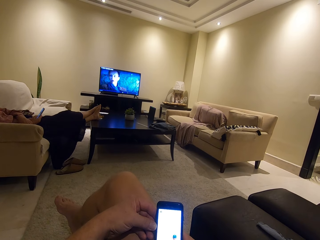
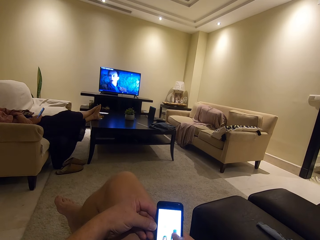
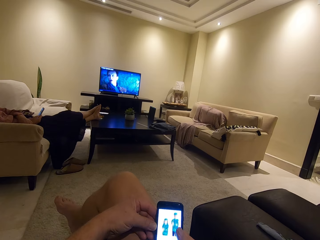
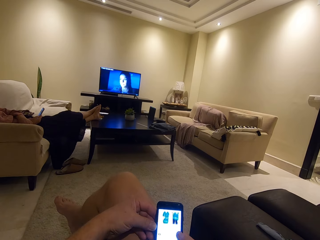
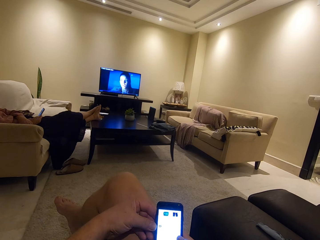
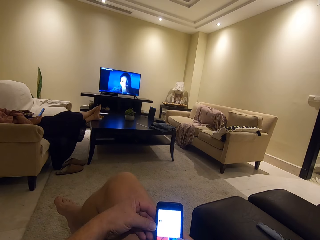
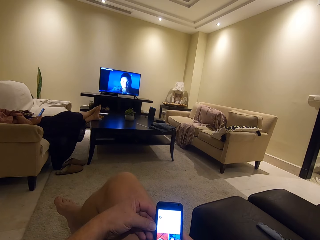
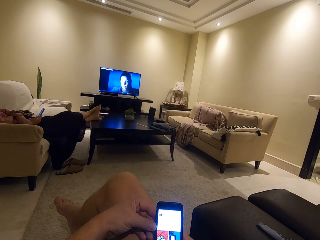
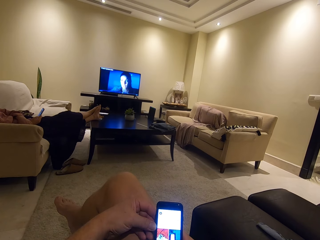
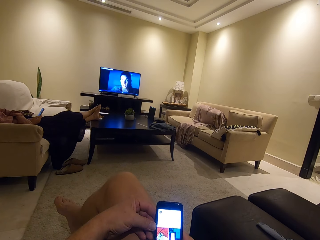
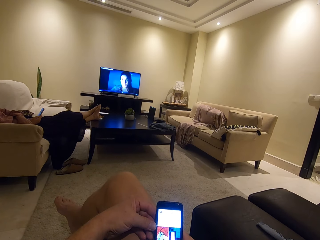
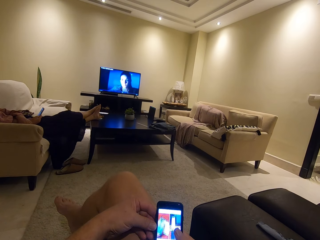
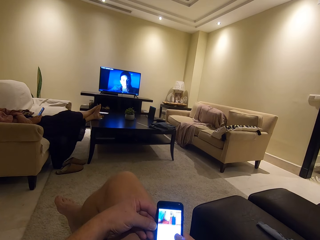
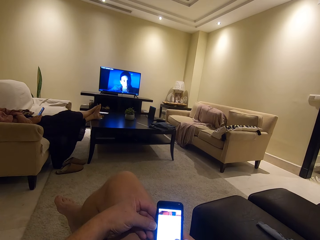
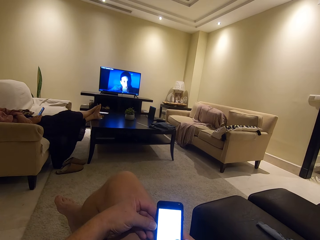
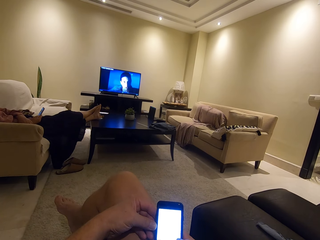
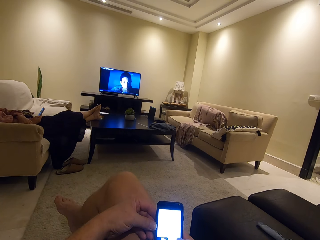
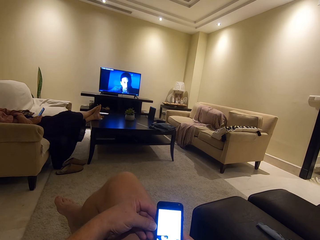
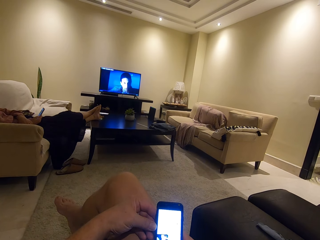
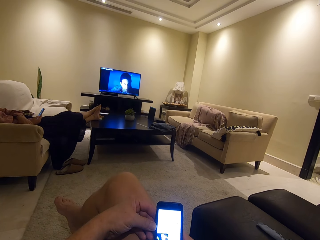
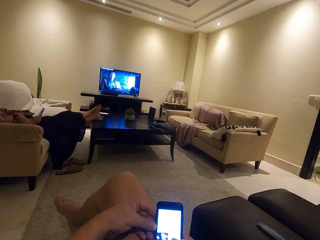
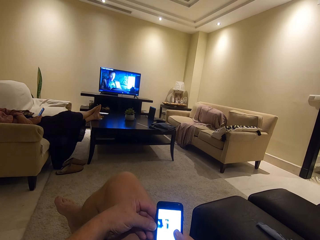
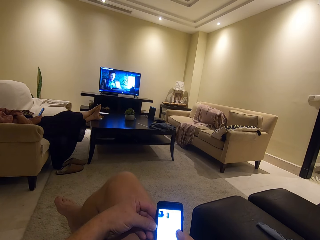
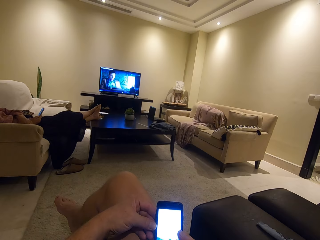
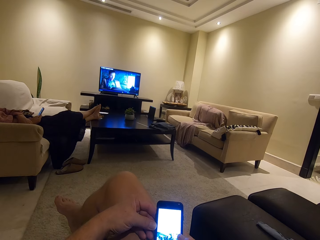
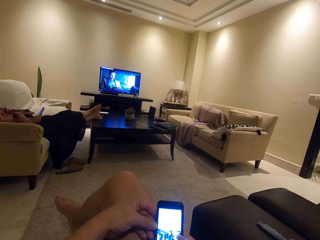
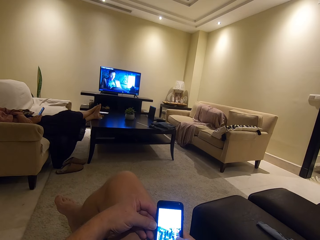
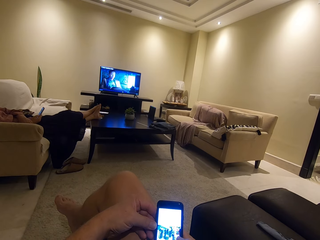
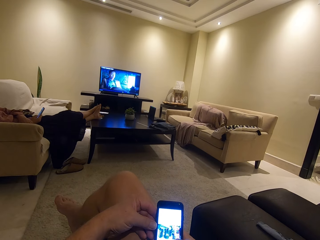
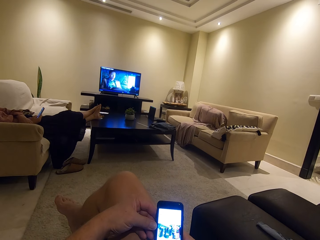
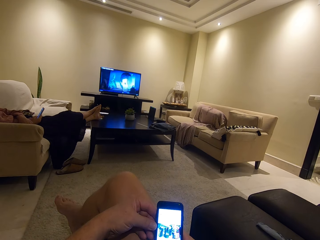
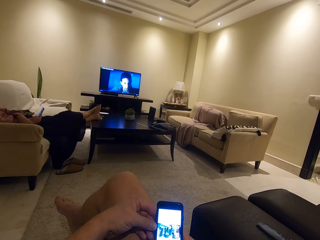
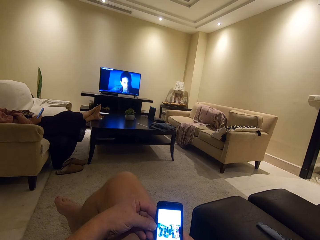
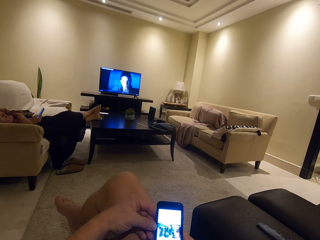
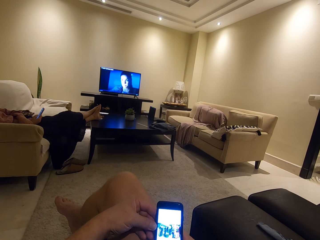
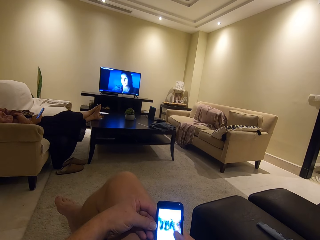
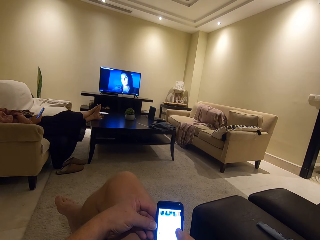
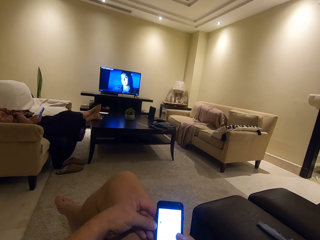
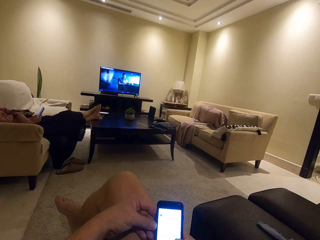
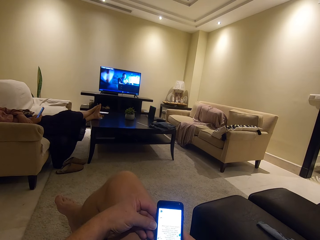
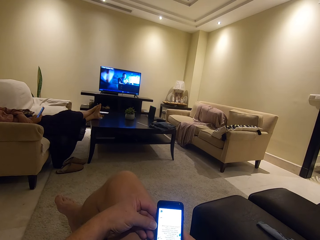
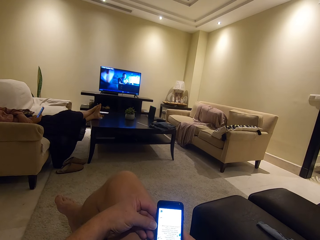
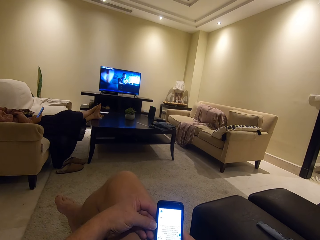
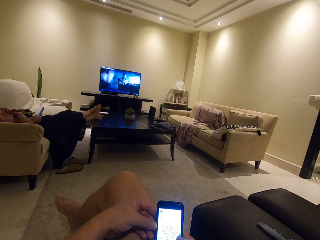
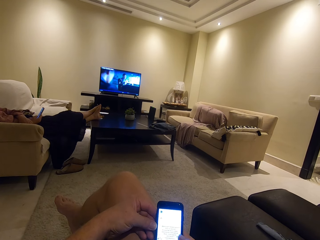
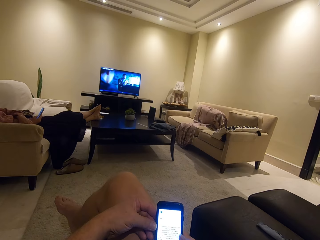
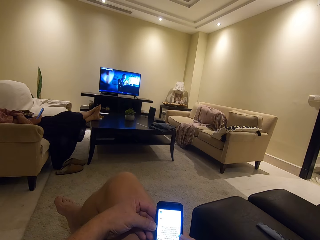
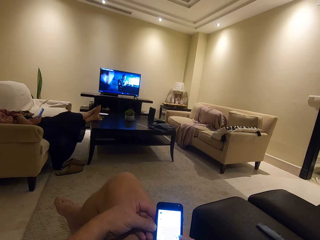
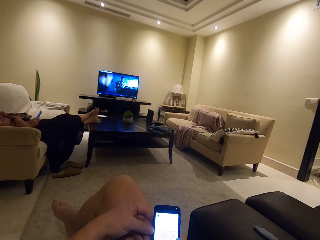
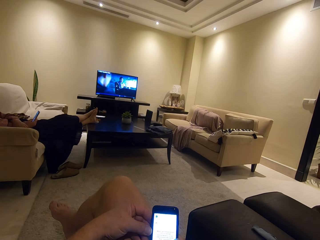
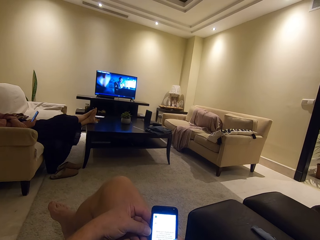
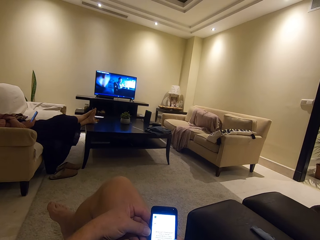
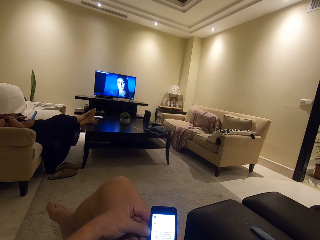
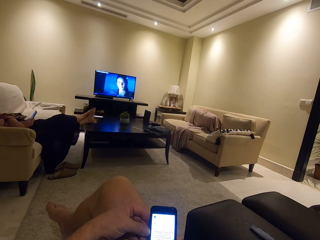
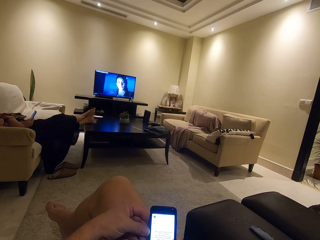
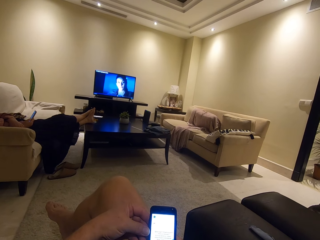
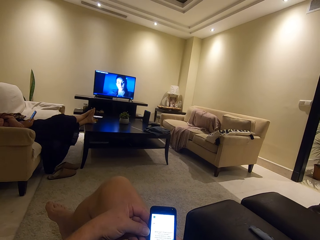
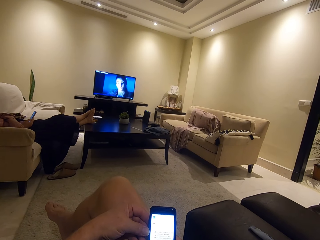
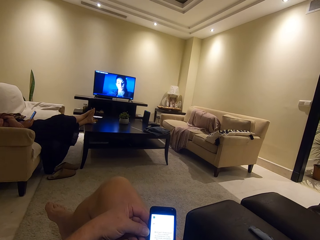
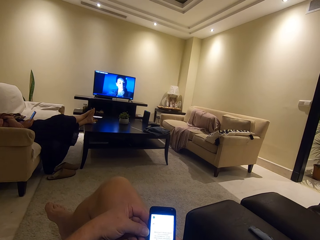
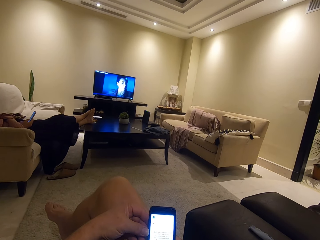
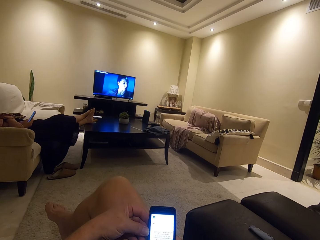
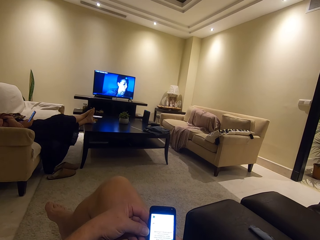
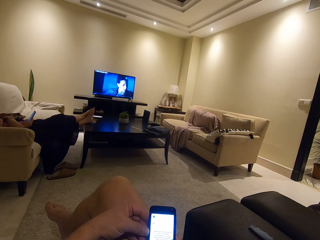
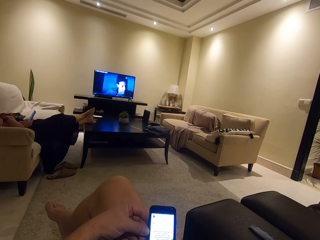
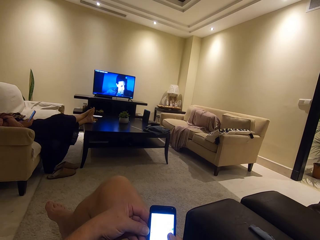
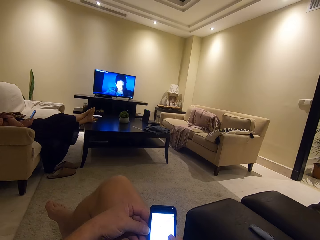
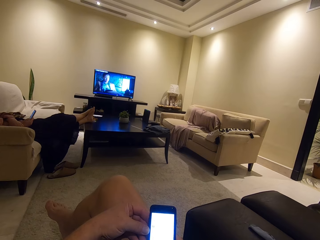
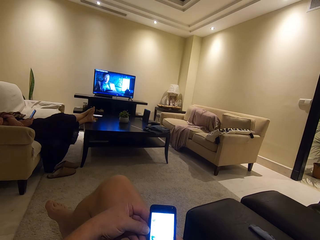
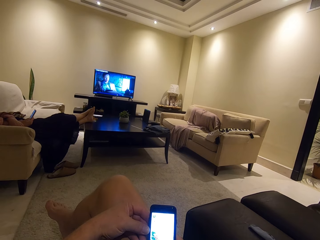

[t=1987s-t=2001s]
A woman operates the phone. The camera wearer operates a phone. The woman operates the phone. The camera wearer watches the television.

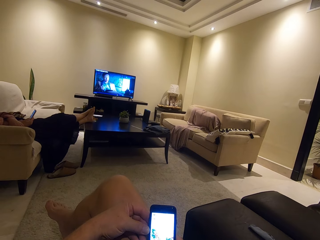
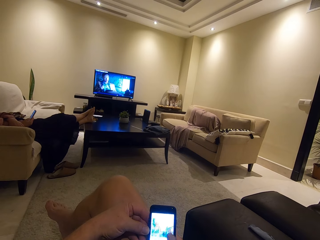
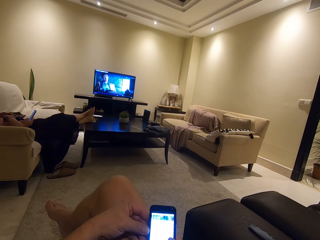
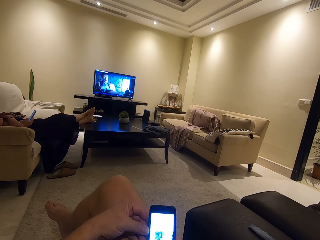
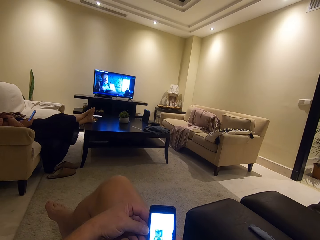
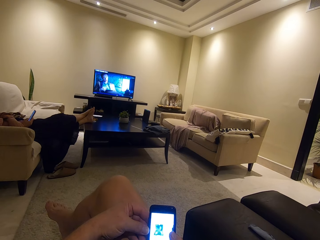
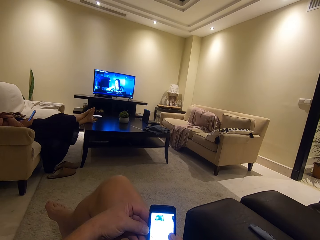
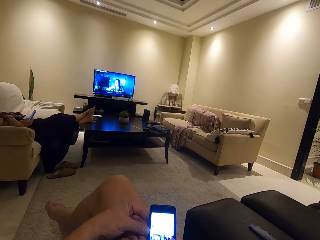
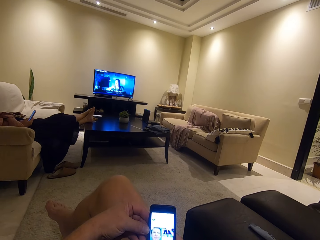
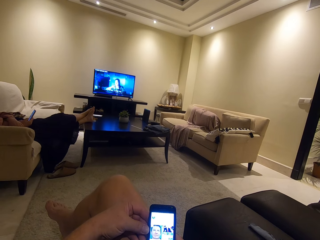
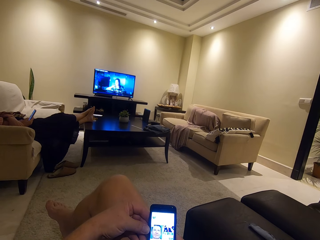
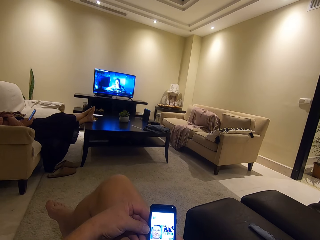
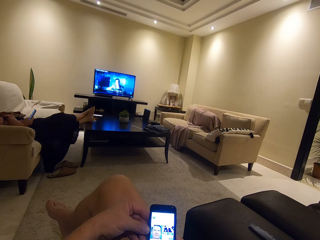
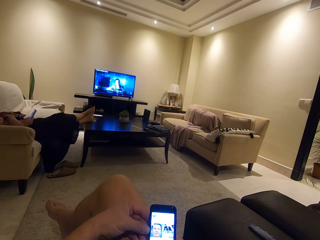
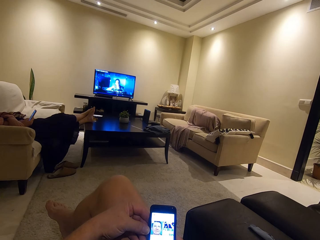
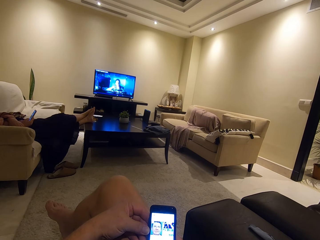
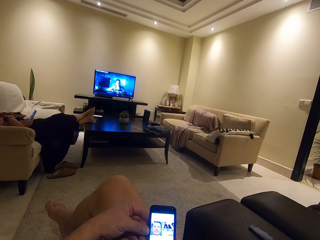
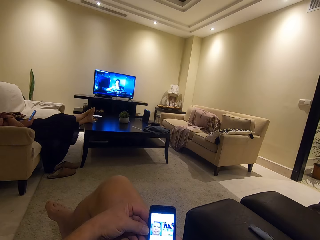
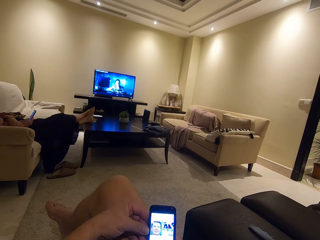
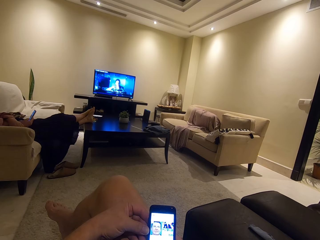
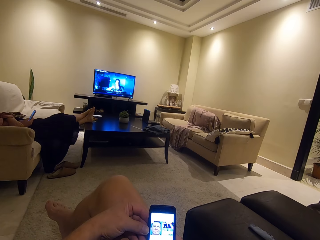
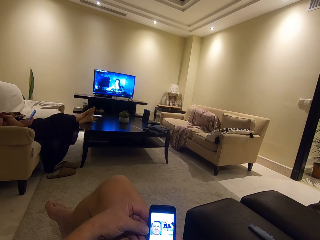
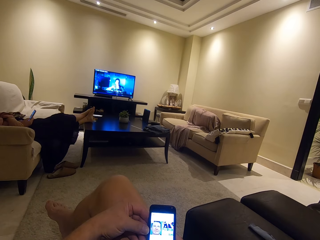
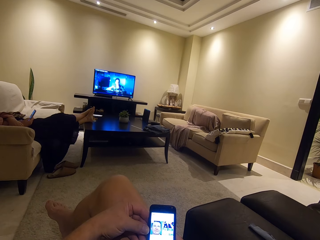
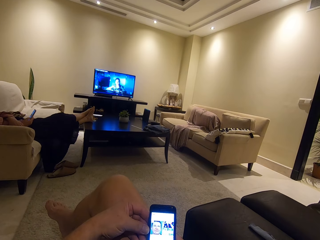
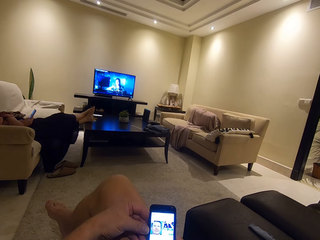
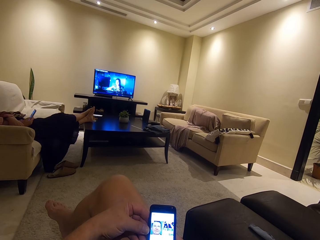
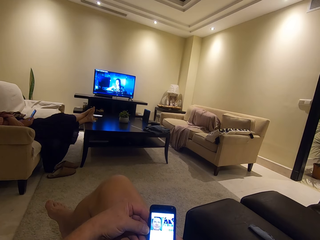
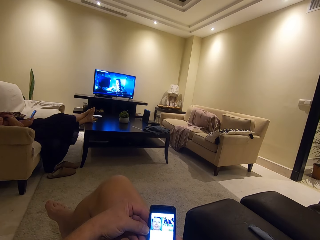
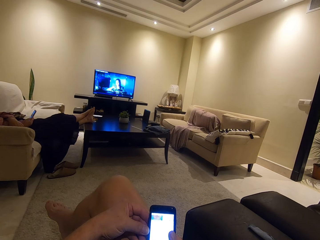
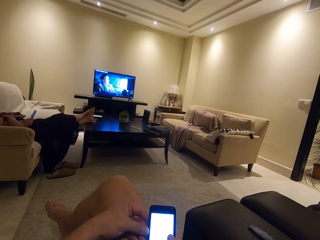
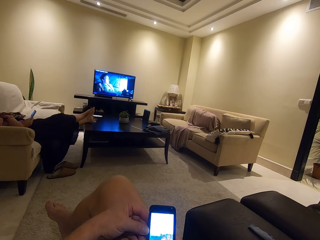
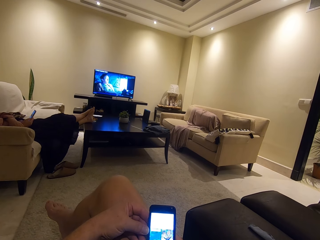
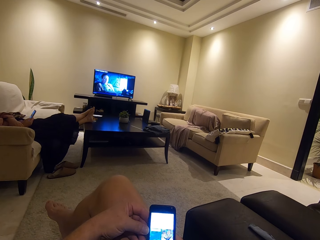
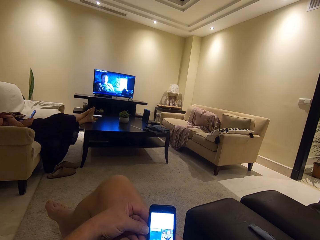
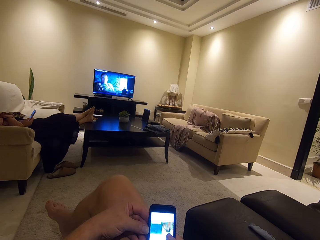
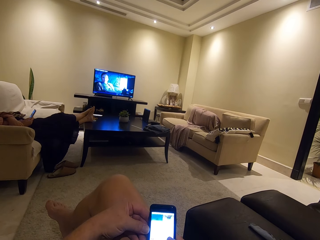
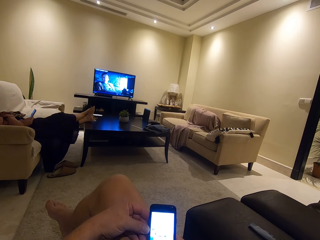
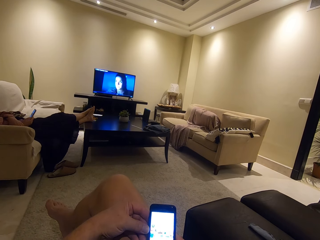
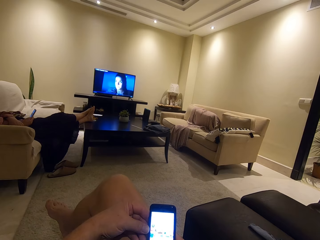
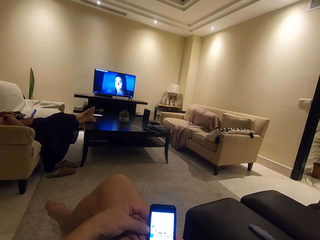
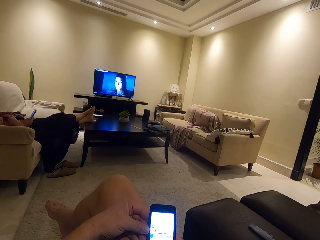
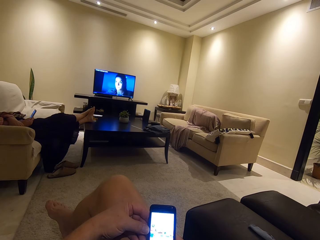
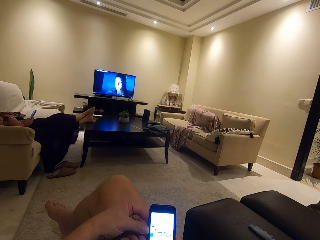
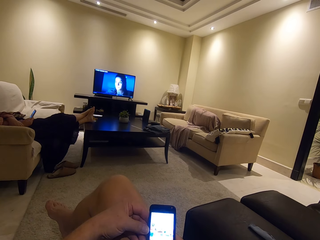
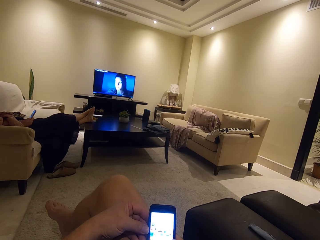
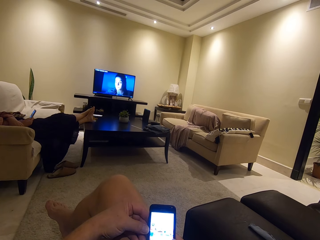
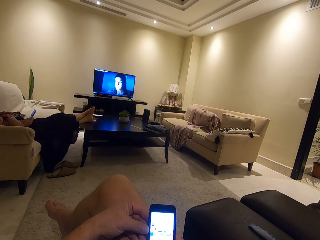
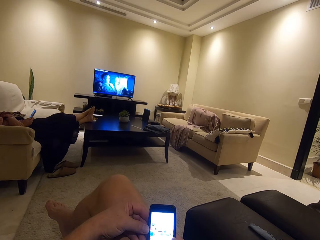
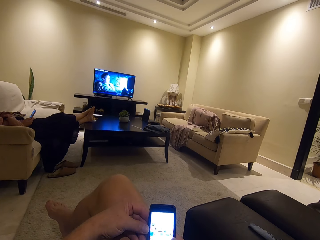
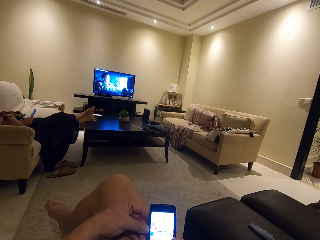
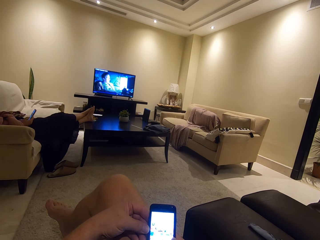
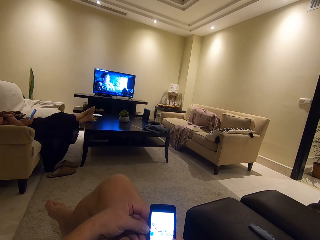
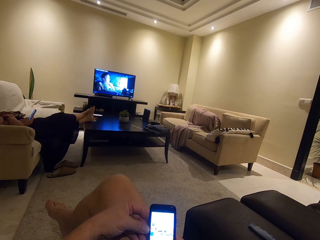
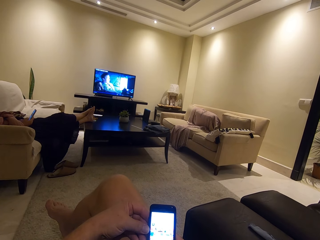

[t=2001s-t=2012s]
The camera wearer operates a phone. They watch the television. They operate the phone.
